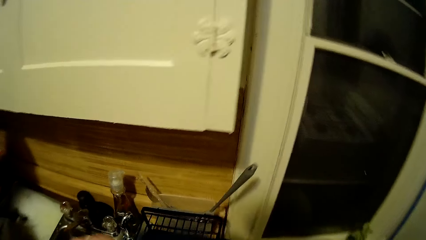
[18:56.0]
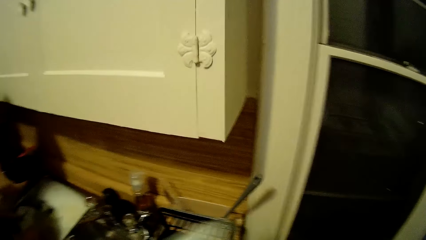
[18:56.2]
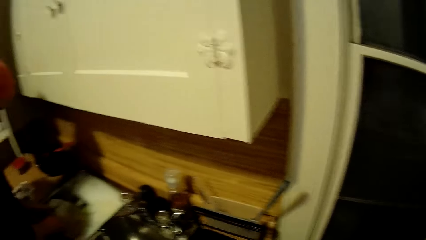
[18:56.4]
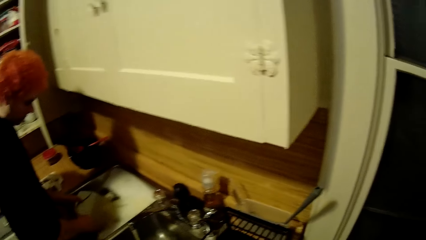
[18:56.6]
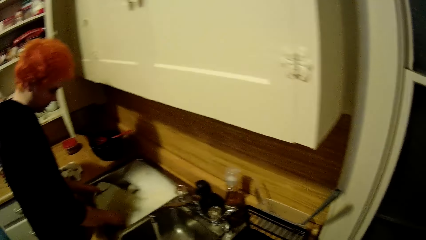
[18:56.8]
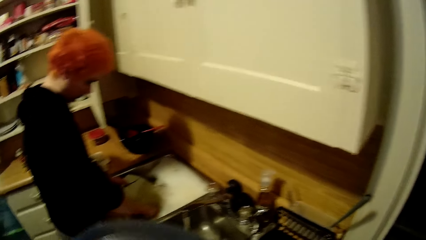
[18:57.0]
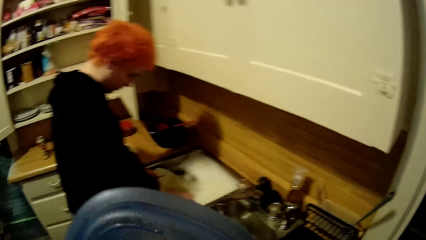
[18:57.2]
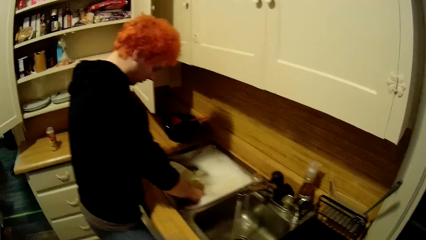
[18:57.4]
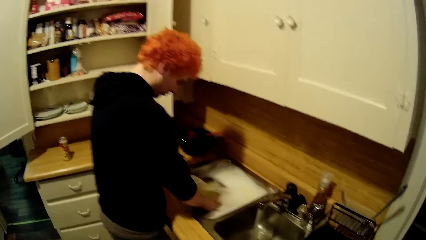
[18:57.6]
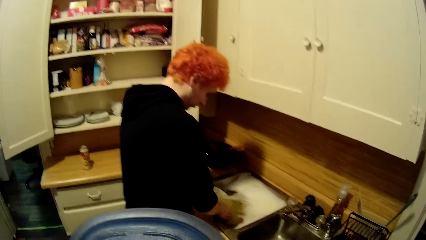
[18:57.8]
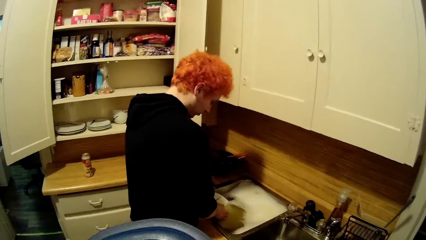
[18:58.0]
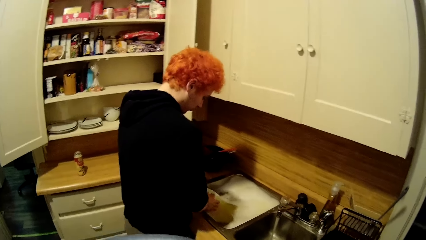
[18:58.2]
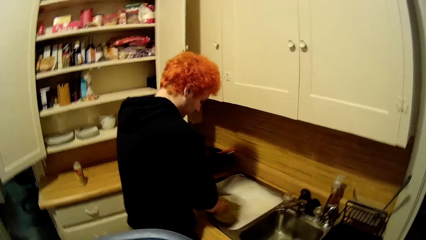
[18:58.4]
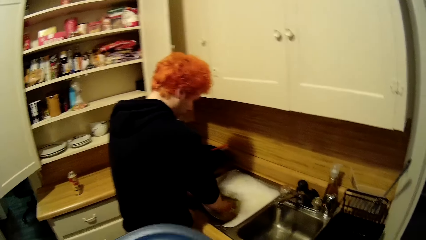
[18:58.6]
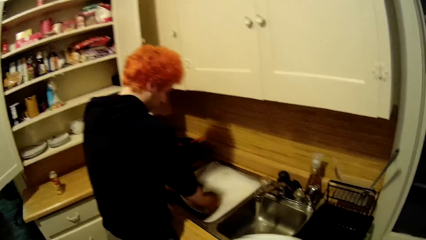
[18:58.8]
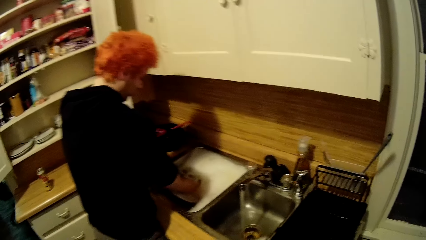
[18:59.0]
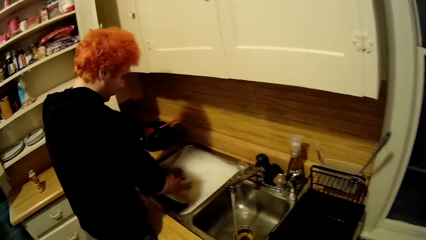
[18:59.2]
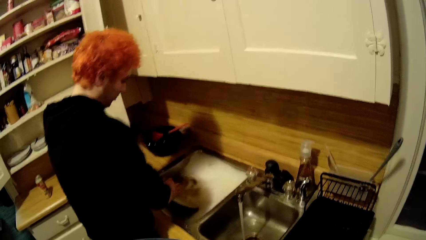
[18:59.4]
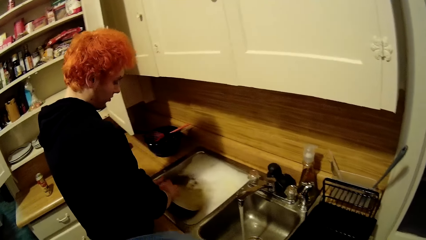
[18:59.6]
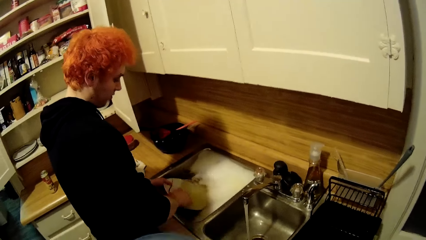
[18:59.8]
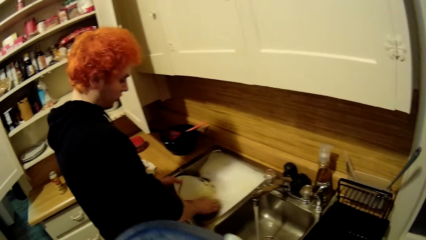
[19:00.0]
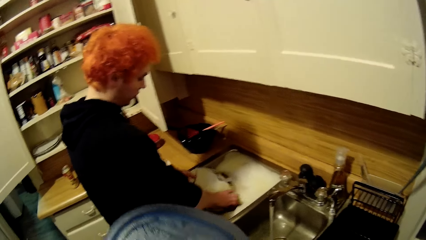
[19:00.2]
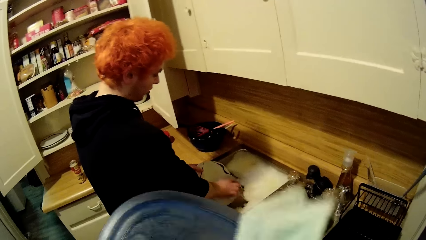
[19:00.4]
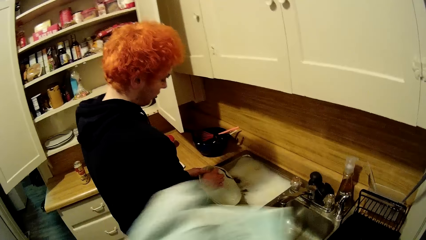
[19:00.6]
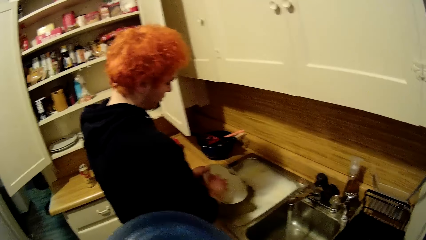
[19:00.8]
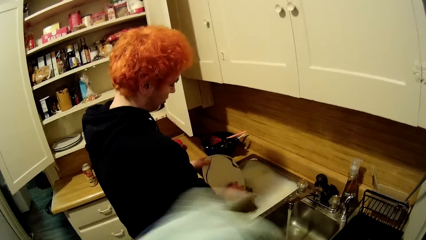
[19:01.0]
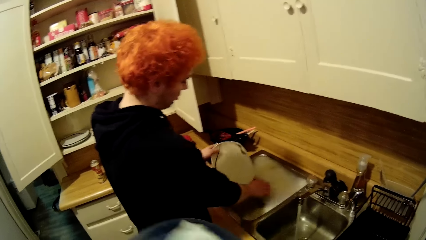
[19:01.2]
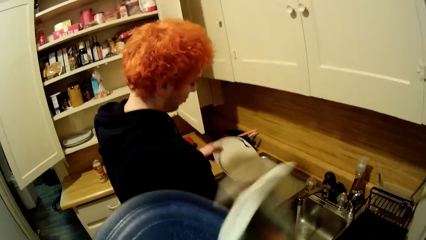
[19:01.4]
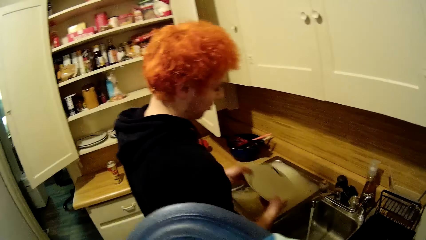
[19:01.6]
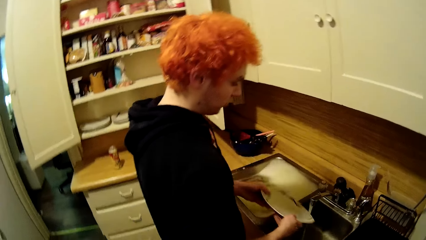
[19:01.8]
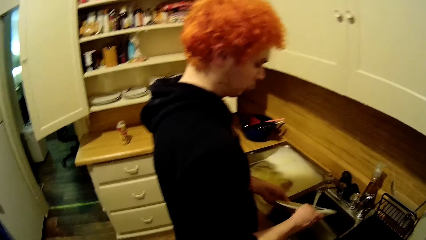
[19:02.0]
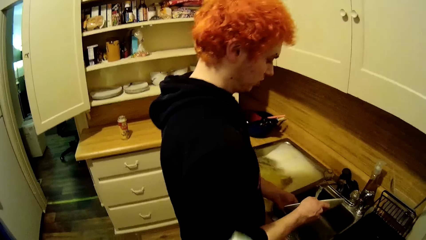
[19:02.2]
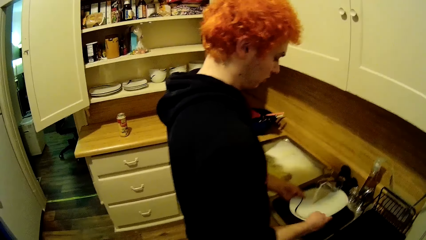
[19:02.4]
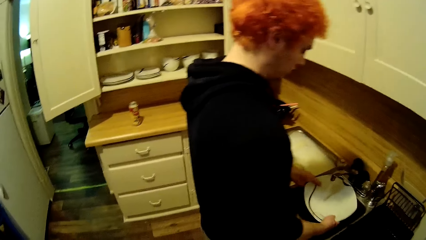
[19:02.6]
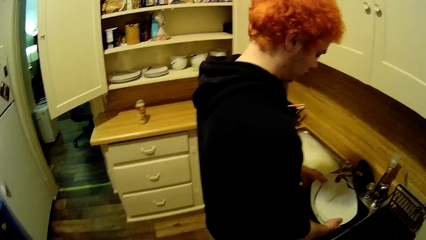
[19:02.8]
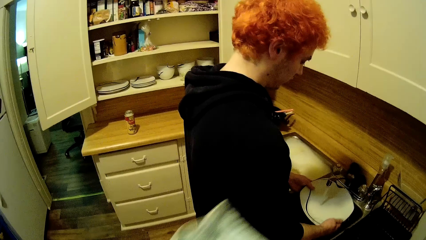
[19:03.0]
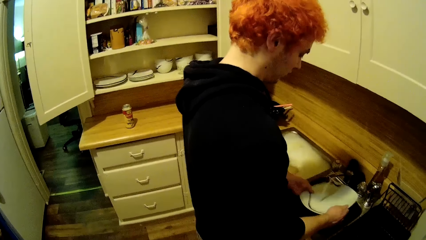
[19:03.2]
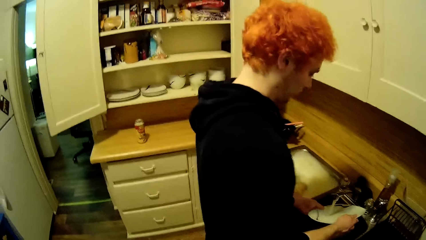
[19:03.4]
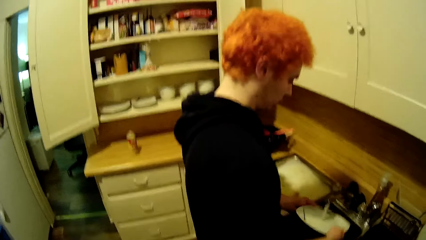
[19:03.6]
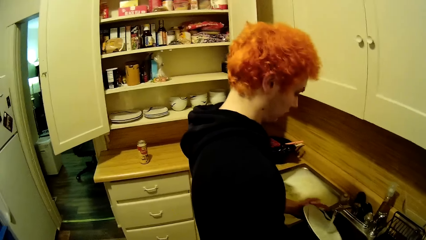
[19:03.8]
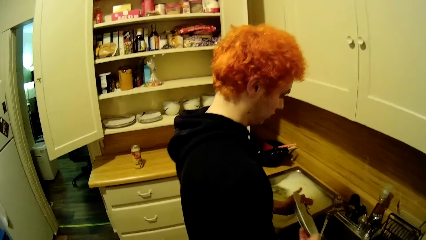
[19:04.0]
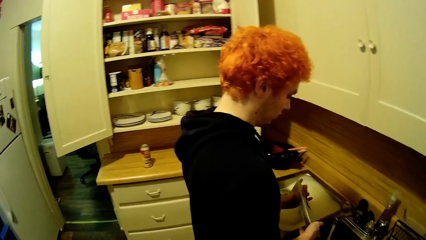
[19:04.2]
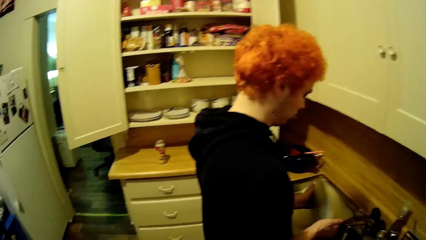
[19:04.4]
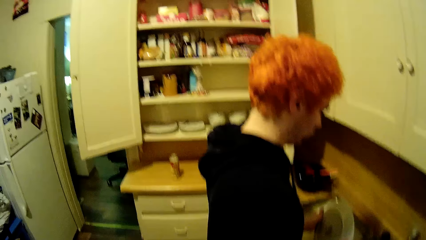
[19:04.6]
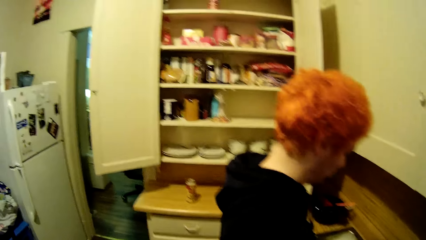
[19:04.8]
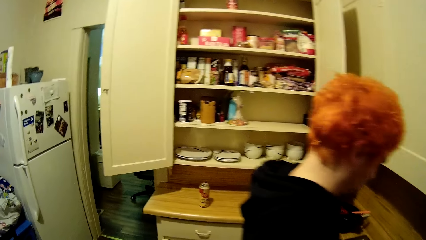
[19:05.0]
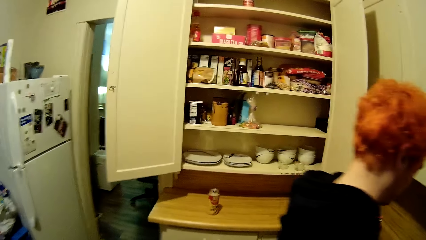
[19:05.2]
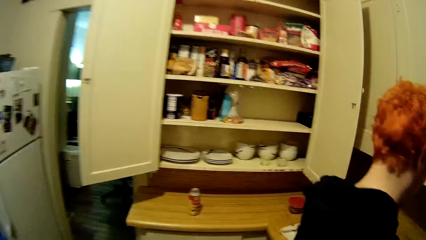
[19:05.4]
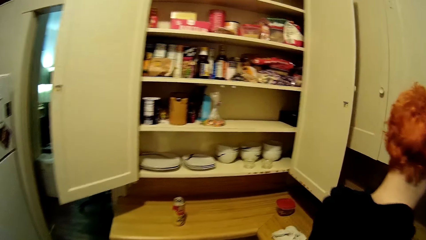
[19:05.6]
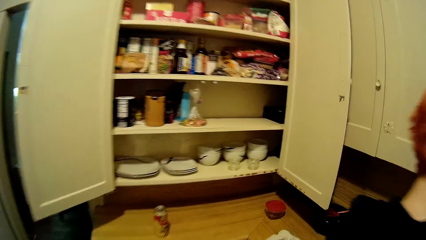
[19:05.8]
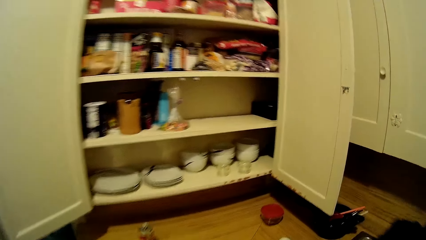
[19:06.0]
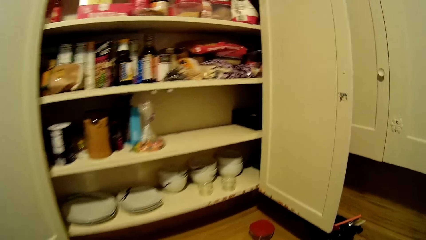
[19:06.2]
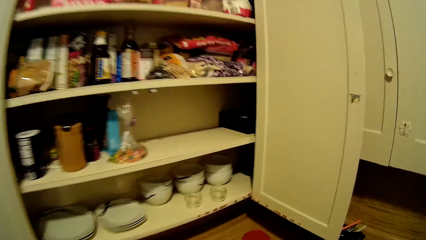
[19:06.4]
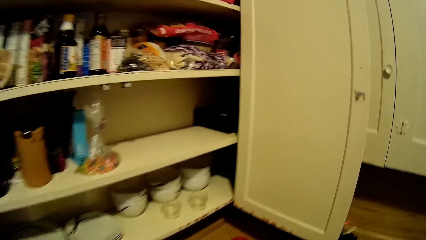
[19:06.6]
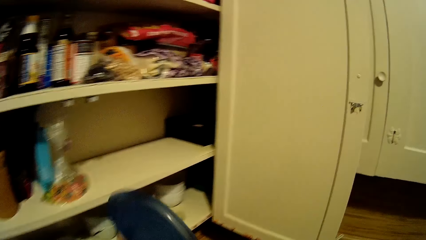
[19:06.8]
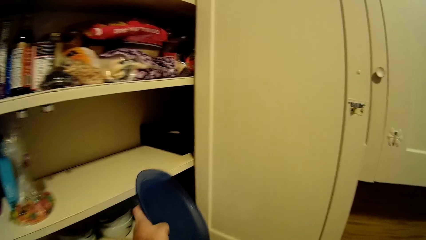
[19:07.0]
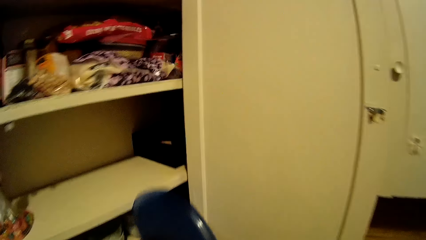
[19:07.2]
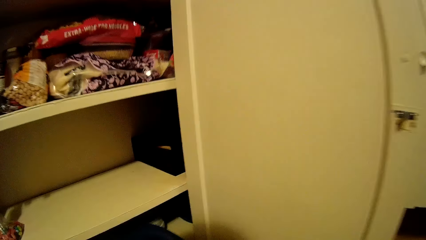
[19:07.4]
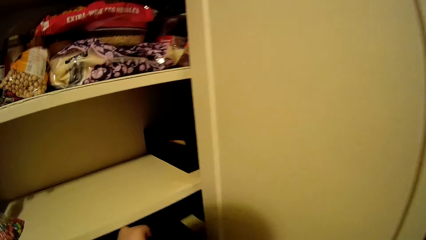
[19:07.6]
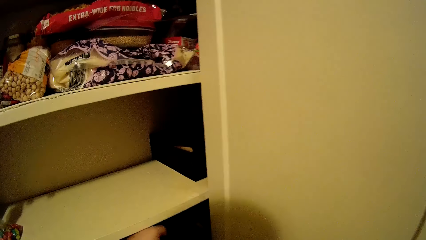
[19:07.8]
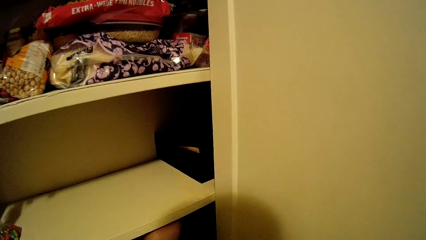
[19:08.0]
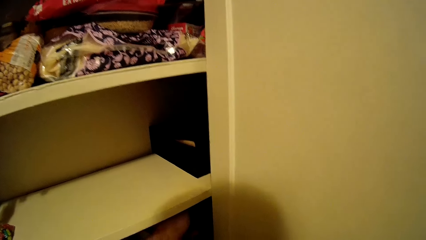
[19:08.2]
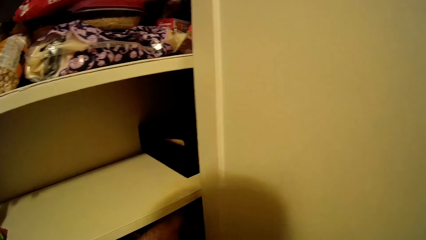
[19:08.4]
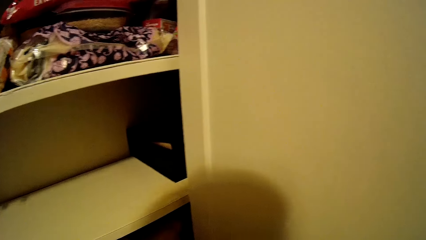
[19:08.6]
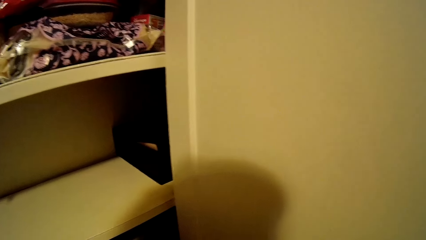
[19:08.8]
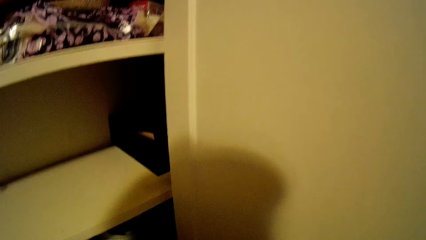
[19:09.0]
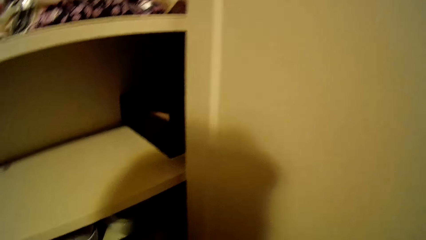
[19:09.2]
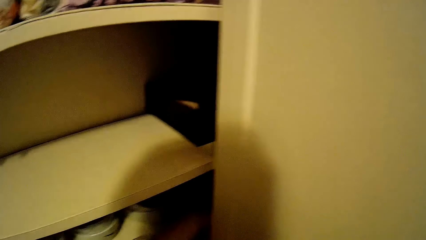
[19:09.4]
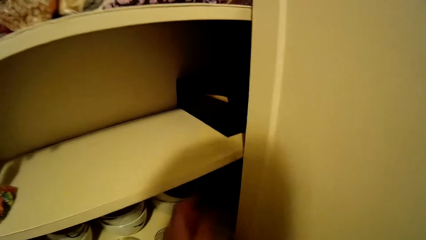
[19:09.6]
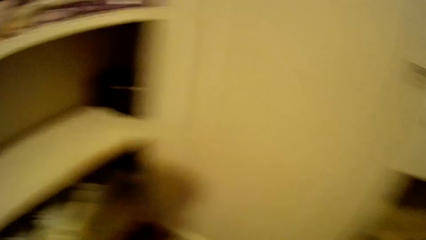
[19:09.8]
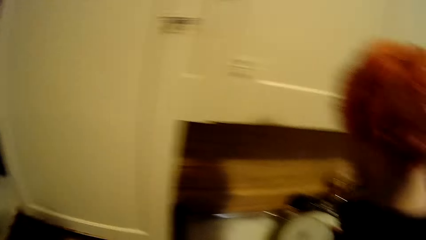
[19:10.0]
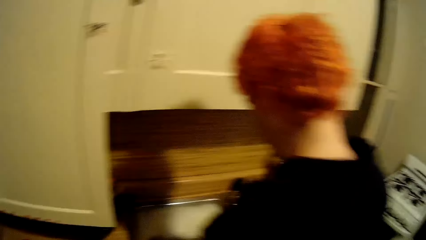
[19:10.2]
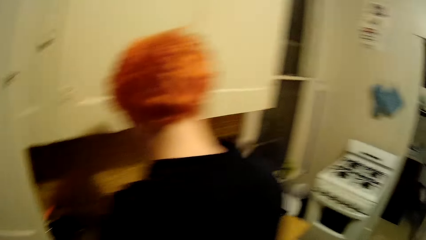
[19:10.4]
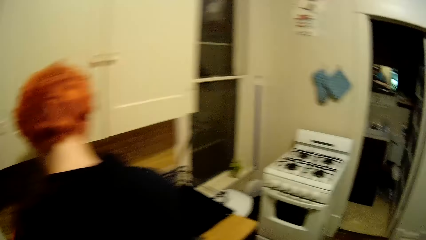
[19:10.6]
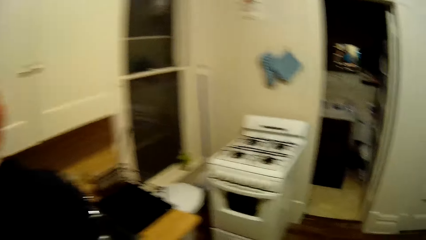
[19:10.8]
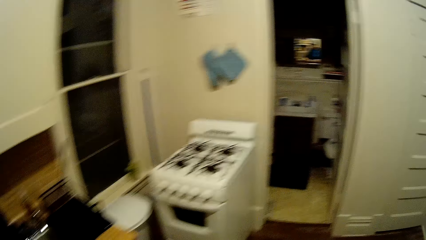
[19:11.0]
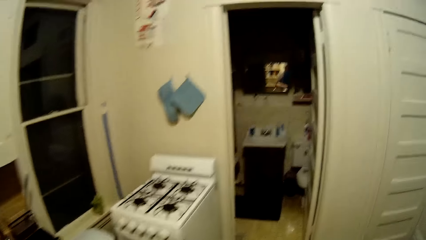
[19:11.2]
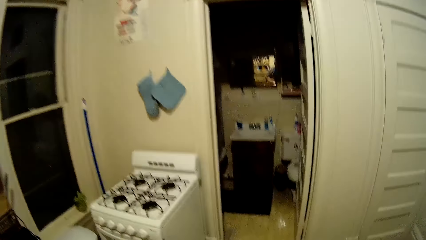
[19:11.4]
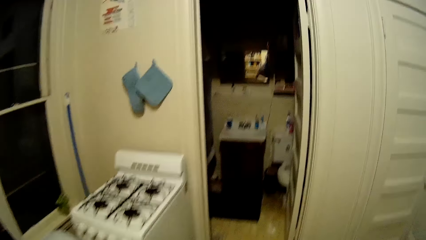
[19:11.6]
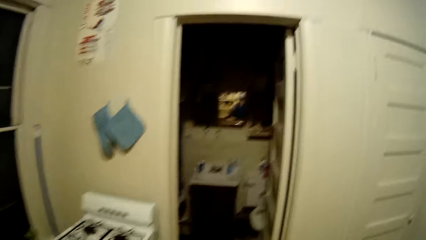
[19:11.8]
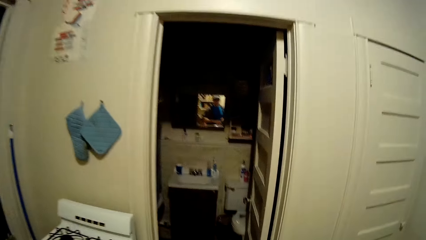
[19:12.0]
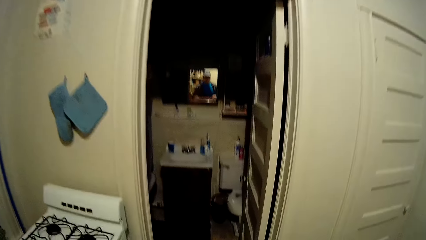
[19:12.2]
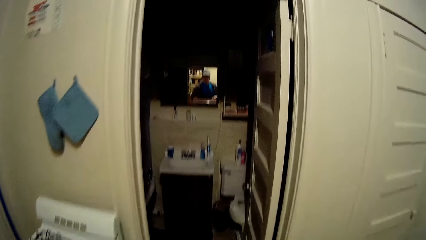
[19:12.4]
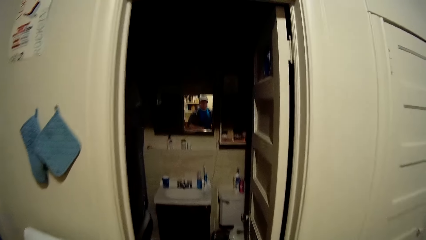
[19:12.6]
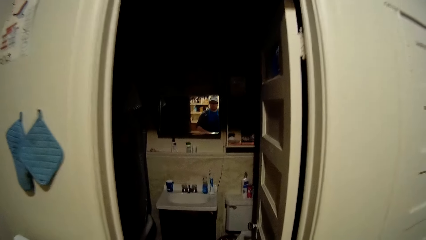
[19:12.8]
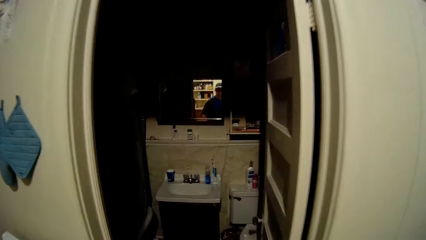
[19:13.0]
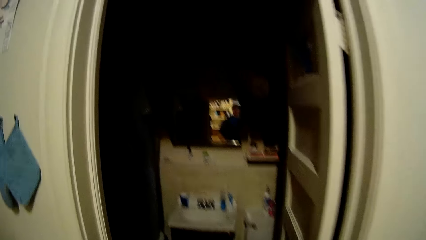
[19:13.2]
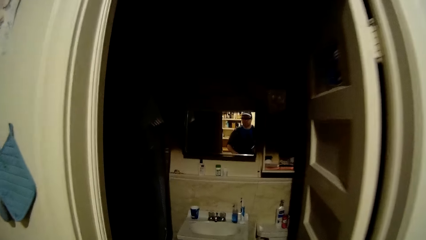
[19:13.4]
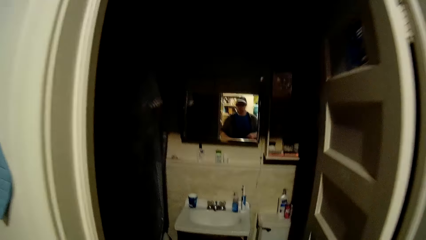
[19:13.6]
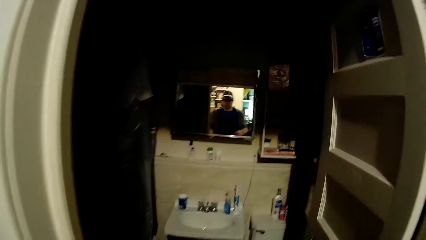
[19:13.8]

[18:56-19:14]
The camera wearer picks a plate from the utensil rack. They wipe the plate with a fabric. A man washes a plate. The camera wearer dries the plate with a towel. The man rinses the plate and turns the plate. The camera wearer walks towards the cupboard. They walk around the house, lift the plate, and place the plate in a cupboard. They turn to the sink and walk around the house.
